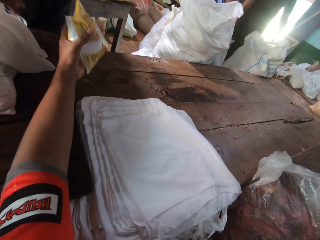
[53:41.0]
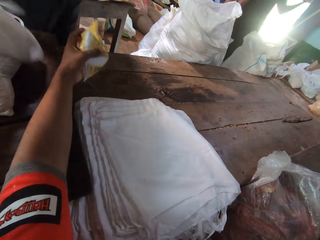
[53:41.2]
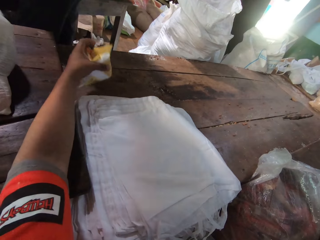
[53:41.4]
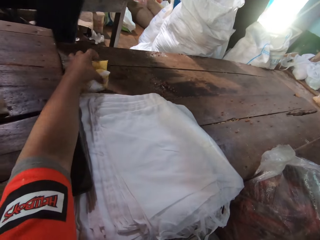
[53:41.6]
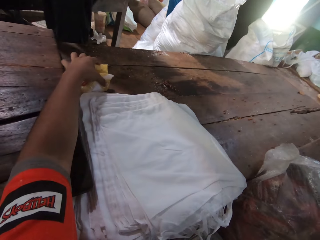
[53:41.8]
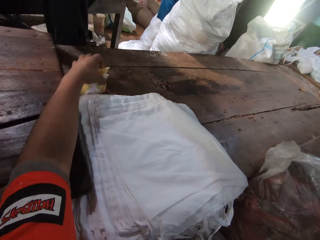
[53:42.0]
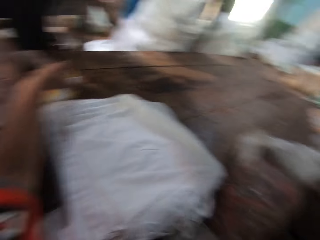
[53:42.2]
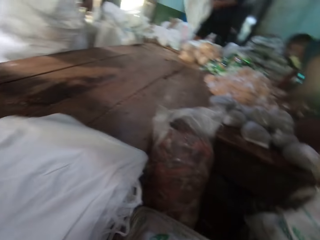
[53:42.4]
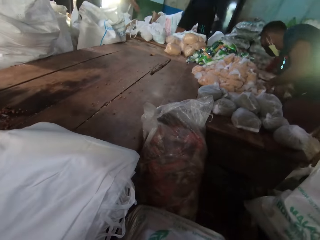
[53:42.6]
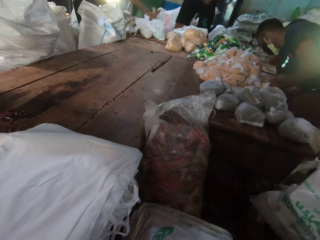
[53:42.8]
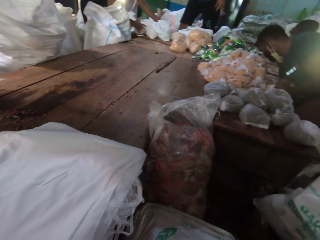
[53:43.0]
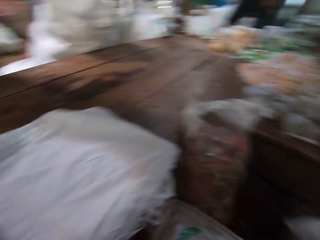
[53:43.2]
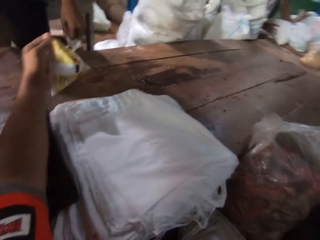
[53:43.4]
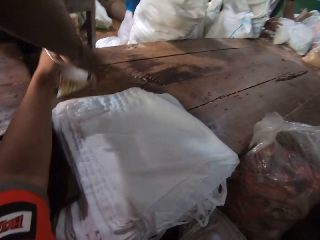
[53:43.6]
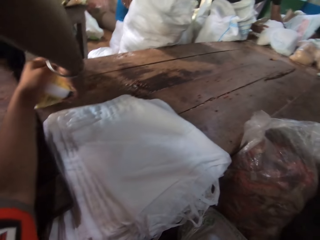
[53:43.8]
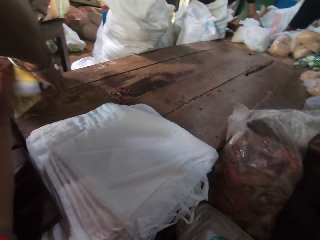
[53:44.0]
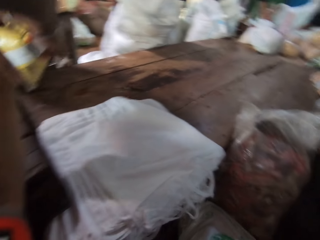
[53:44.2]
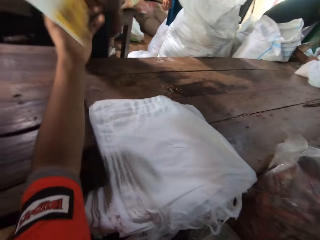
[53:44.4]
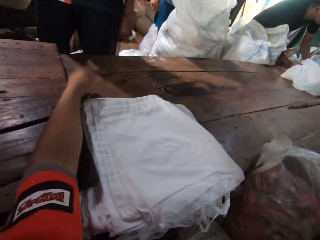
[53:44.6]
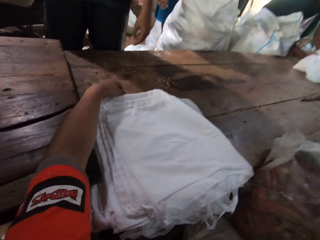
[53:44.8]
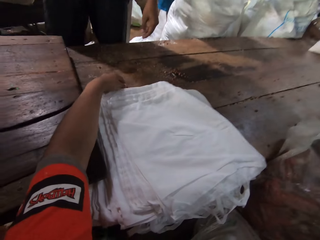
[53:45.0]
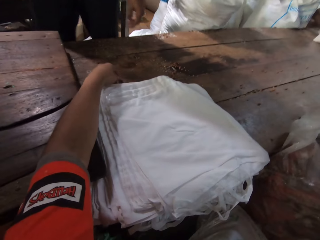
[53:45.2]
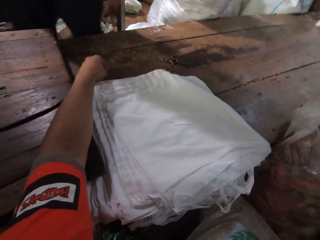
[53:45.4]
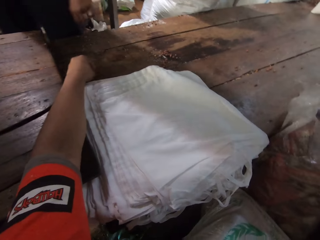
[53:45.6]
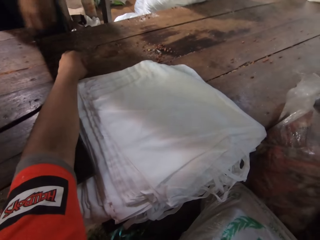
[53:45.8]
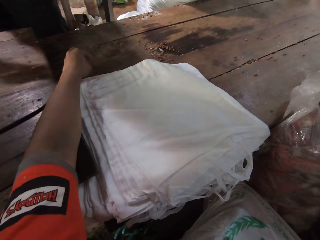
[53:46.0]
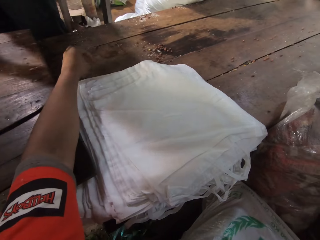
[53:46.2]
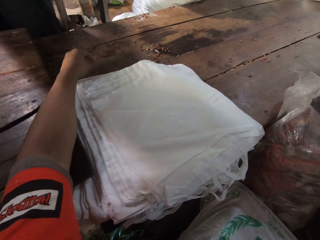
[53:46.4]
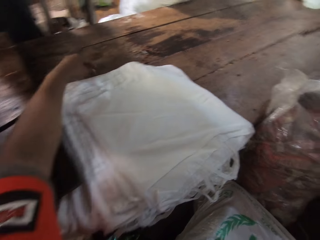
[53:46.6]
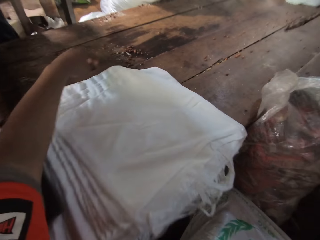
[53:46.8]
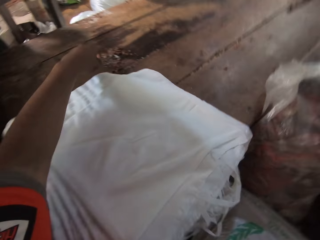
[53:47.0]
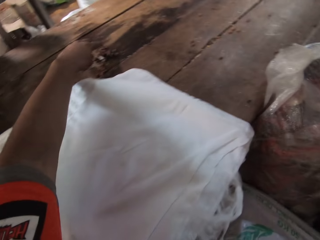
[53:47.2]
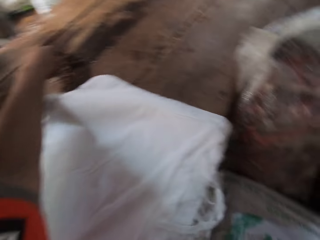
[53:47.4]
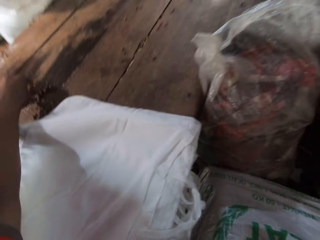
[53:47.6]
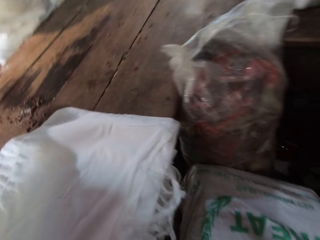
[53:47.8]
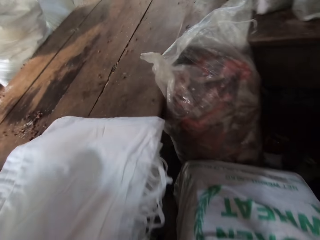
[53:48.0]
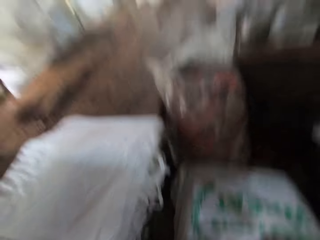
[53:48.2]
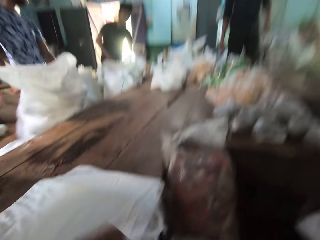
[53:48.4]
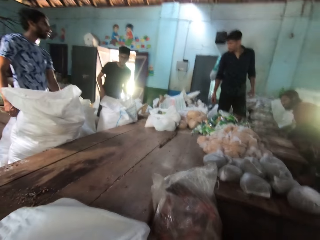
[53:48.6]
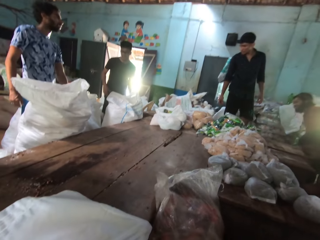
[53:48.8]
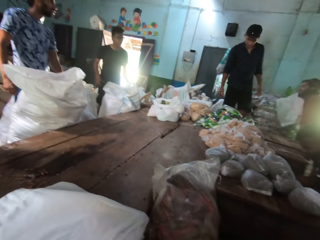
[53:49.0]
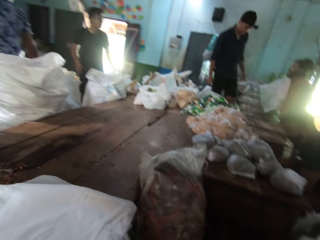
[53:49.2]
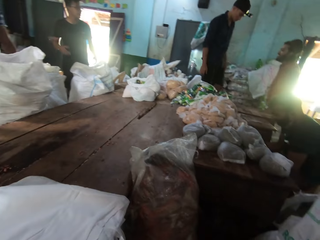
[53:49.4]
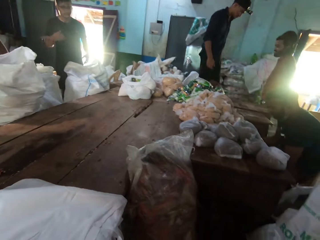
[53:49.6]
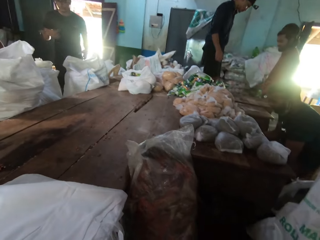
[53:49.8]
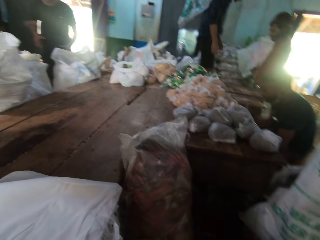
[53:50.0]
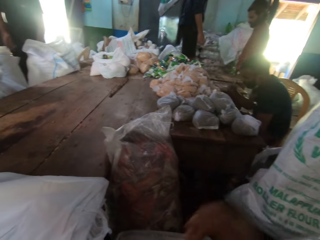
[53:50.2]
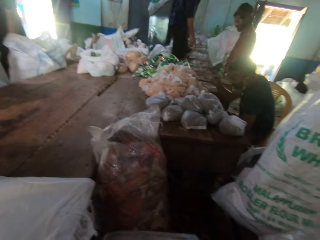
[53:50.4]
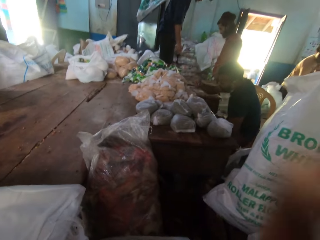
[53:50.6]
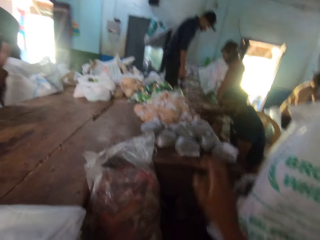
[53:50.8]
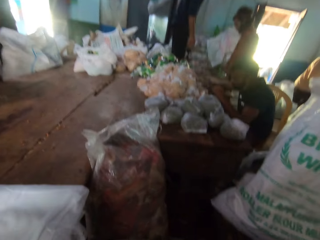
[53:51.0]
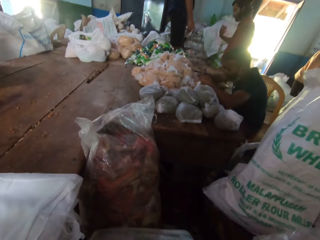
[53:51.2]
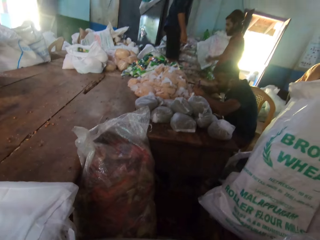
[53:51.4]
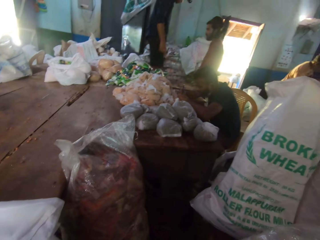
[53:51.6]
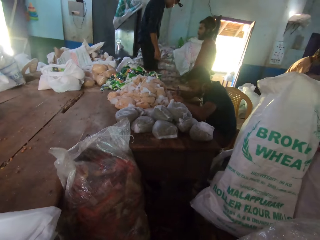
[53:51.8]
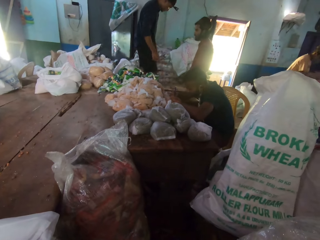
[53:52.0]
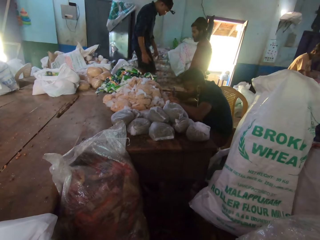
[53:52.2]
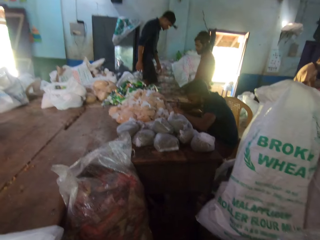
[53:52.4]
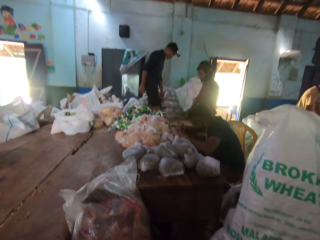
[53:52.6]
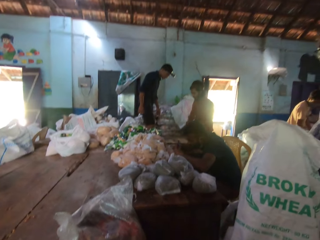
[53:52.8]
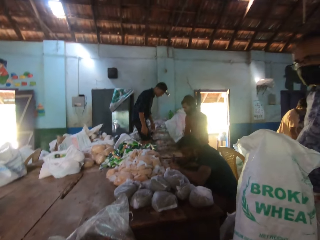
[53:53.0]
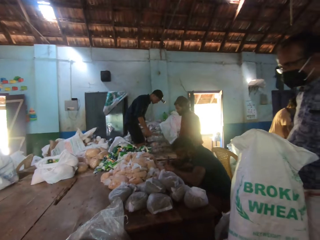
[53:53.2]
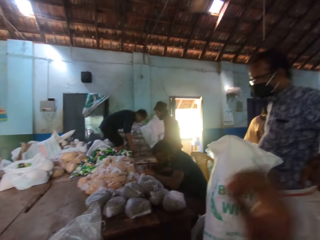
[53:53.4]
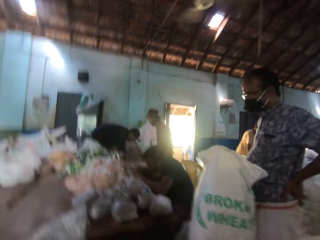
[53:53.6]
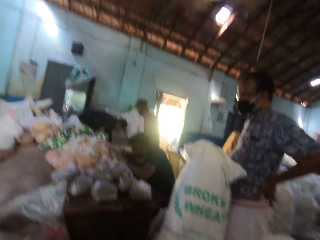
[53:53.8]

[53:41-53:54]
The camera wearer places the packaged rice onto the table. A man collects the packaged rice from the camera wearer with his right hand. The camera wearer sways the hand.

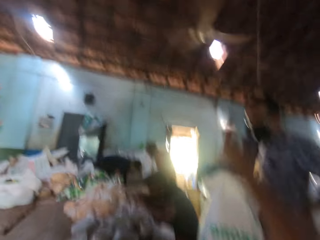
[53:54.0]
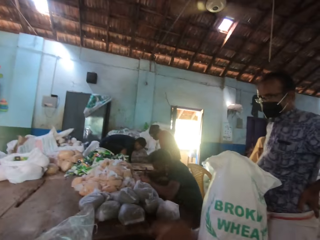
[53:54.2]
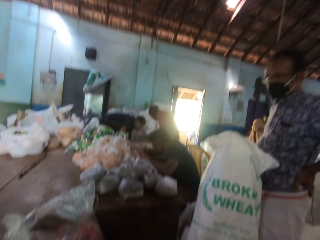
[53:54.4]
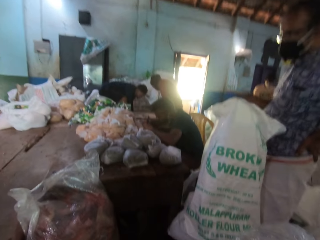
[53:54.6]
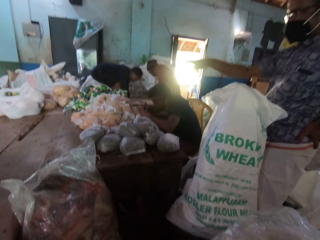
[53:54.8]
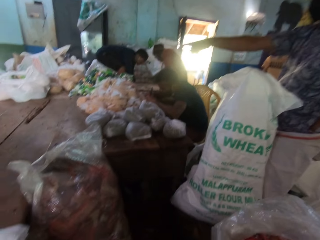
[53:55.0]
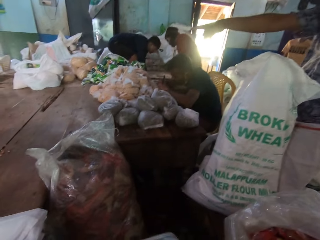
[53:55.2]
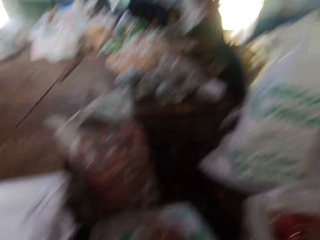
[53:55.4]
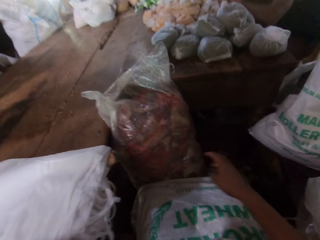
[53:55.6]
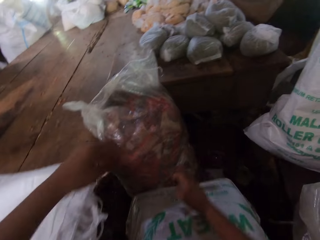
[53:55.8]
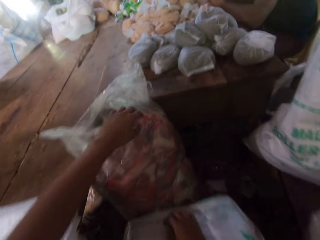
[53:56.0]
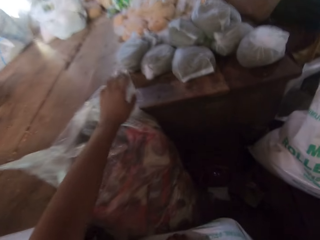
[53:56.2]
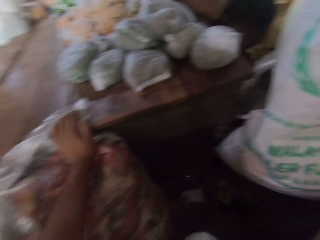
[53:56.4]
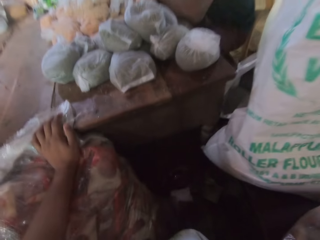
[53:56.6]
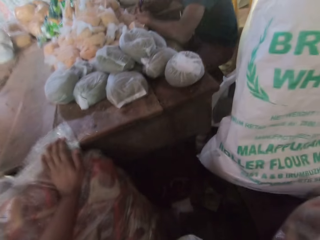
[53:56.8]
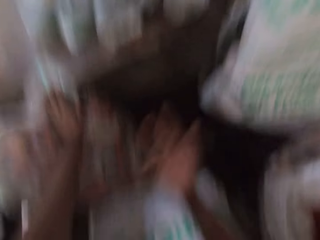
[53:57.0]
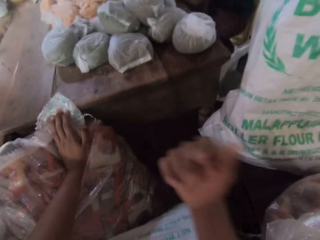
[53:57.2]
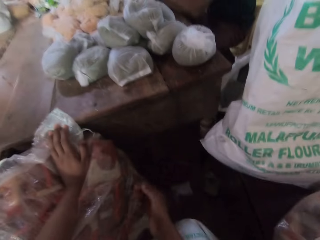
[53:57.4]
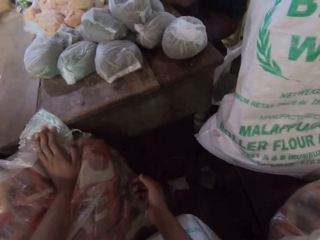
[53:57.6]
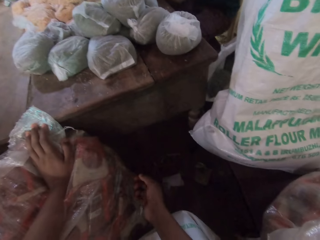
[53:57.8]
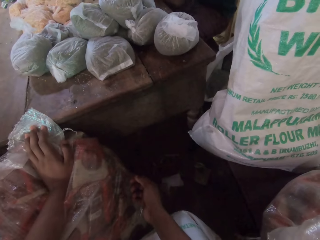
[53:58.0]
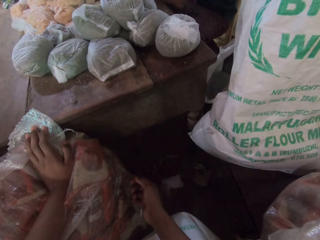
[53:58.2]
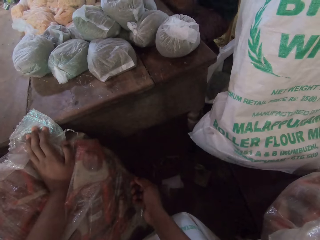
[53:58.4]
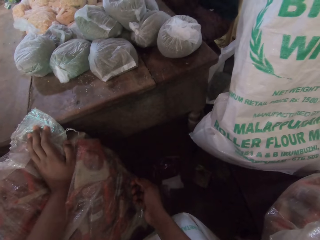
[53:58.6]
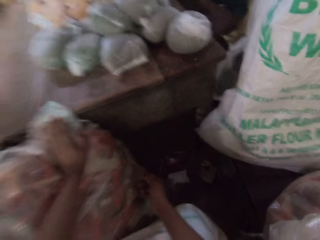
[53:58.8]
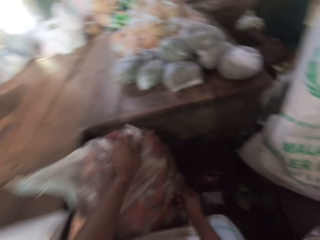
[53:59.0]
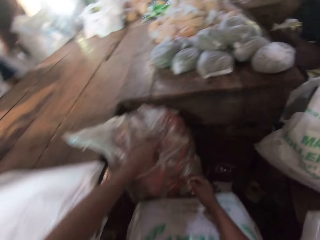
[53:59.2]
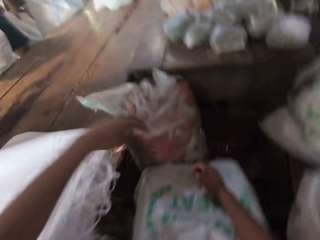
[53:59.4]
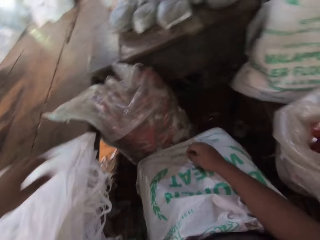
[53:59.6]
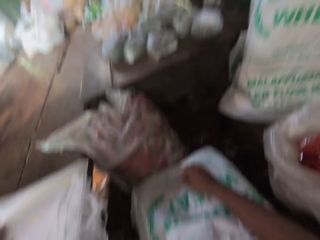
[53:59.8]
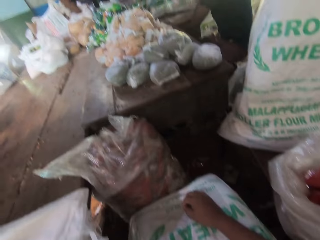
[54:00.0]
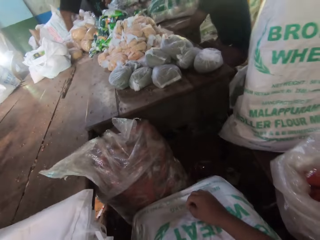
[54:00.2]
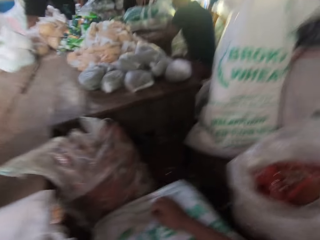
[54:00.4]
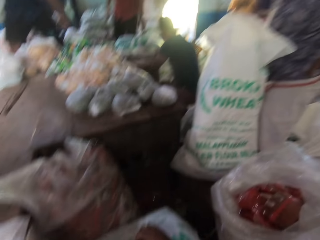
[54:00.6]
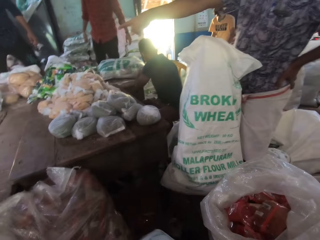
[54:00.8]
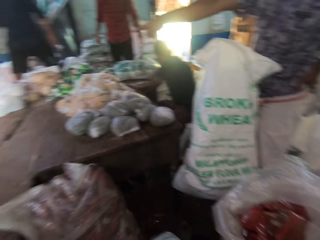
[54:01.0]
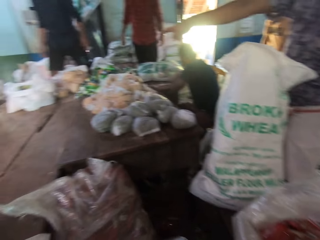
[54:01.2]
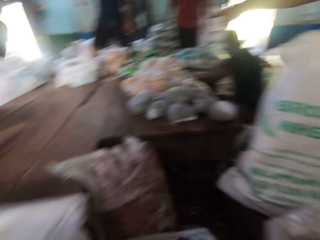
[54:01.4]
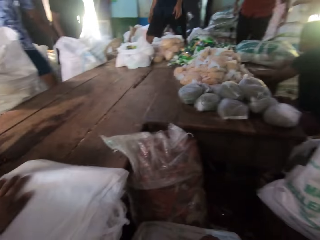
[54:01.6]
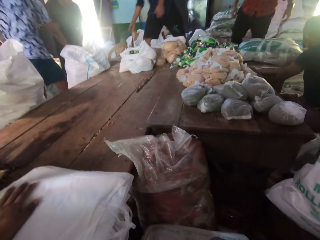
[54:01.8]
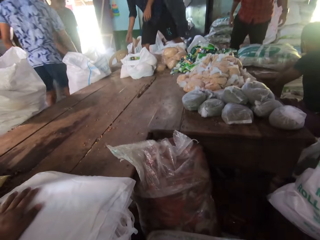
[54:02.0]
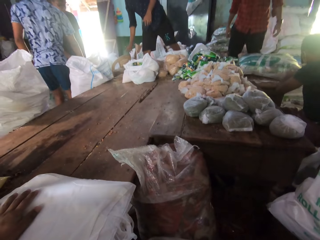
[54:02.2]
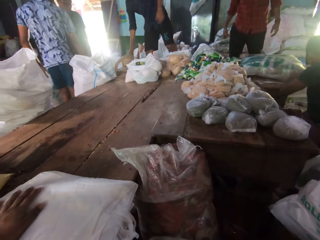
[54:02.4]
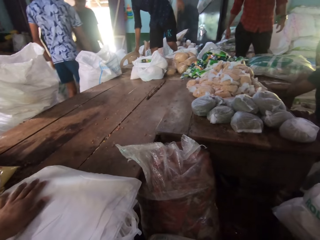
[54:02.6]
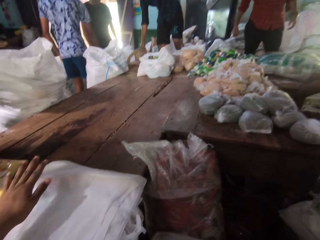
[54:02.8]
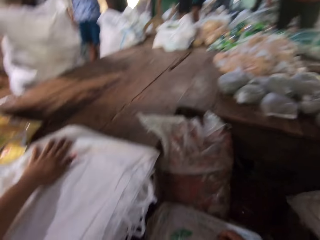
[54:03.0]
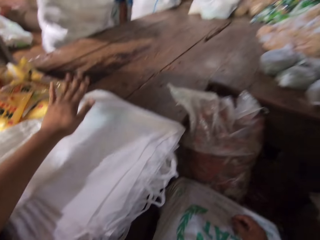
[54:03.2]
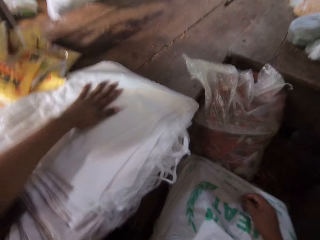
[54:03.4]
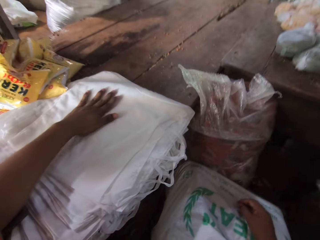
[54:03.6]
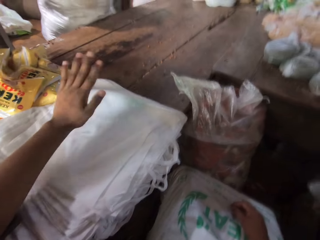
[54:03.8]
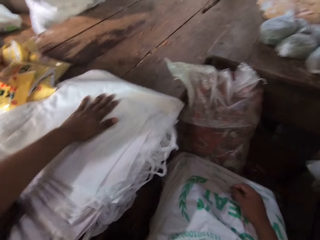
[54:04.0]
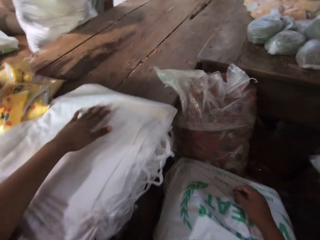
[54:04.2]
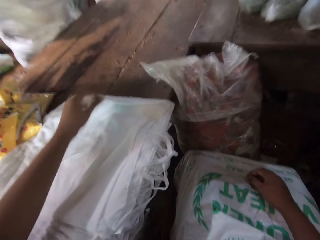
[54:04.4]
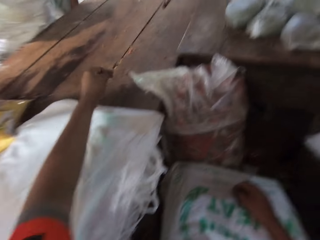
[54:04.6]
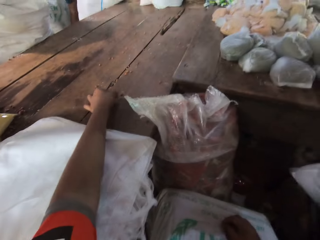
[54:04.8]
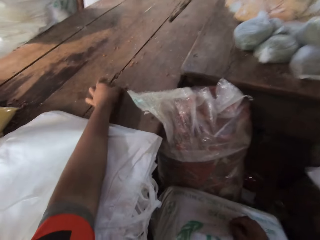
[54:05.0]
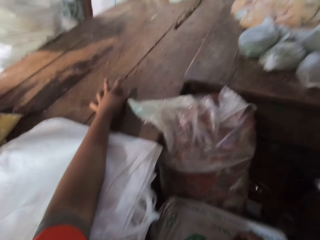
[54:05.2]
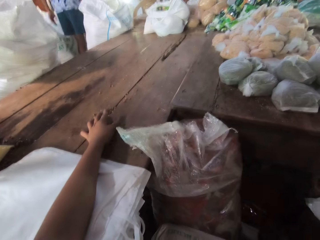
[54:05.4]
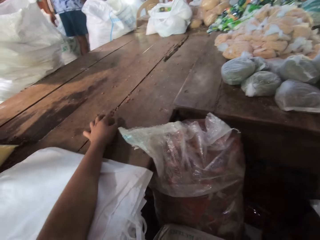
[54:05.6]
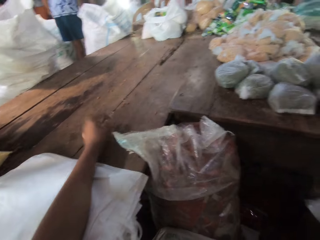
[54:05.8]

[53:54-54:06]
The camera wearer holds a sack with the left hand. He moves the hand. He places his left hand onto the sack on the floor. He moves the left hand. He taps his left hand on the plastic bags on the table.
